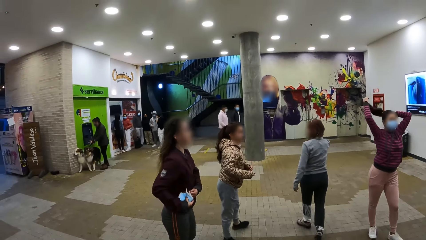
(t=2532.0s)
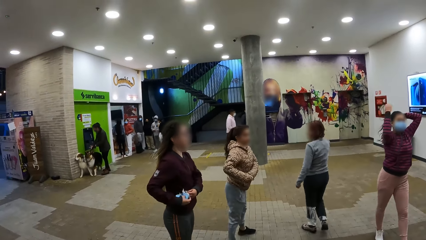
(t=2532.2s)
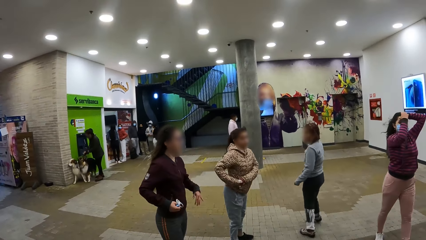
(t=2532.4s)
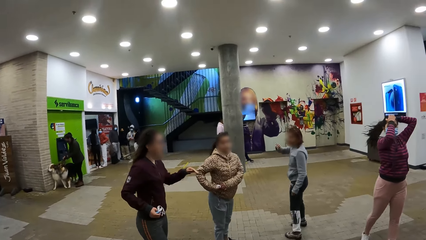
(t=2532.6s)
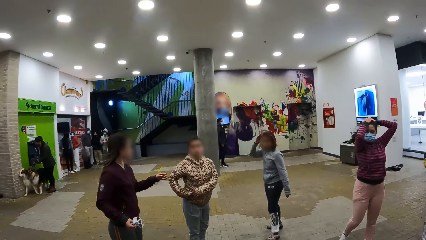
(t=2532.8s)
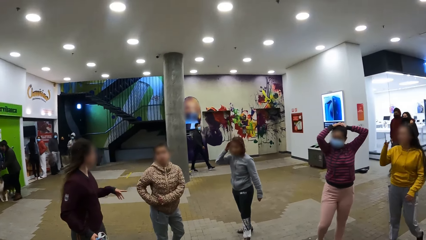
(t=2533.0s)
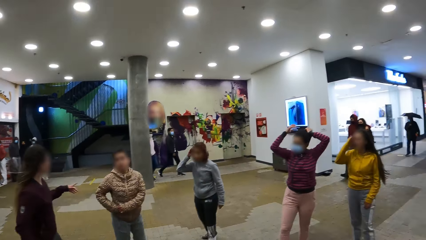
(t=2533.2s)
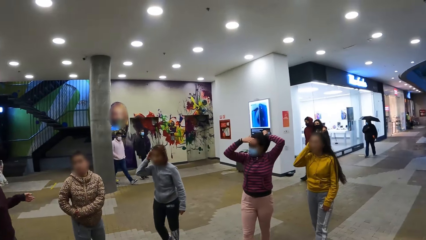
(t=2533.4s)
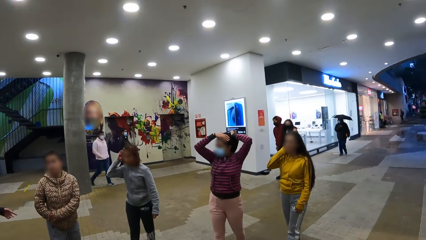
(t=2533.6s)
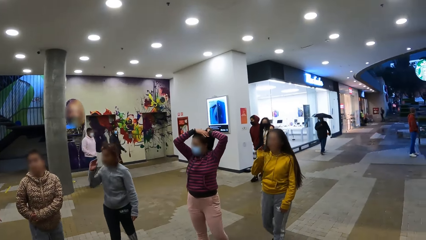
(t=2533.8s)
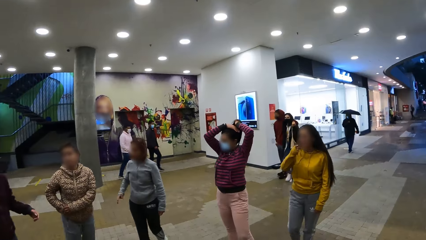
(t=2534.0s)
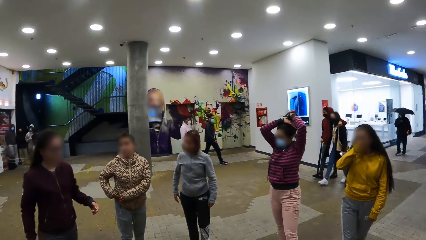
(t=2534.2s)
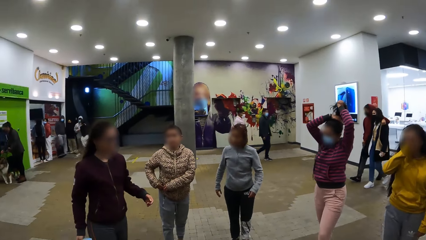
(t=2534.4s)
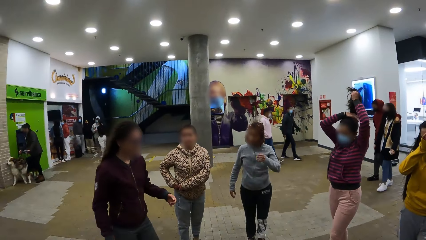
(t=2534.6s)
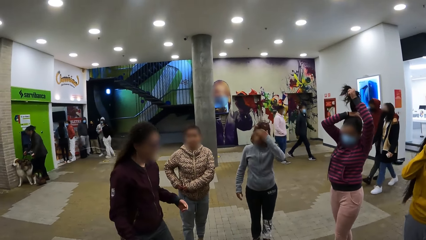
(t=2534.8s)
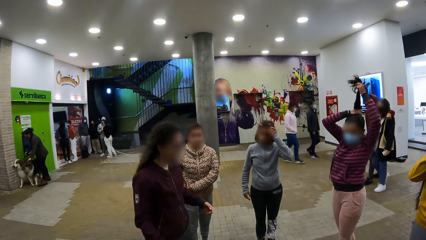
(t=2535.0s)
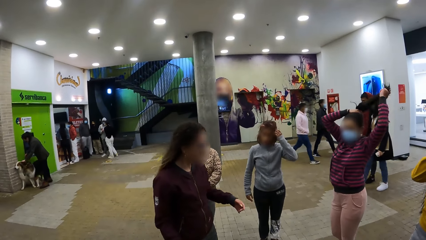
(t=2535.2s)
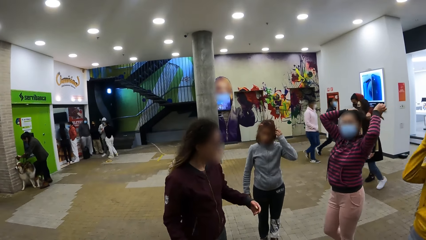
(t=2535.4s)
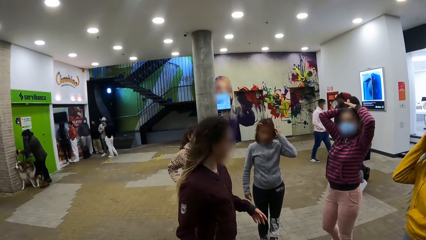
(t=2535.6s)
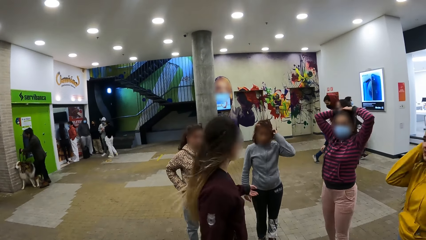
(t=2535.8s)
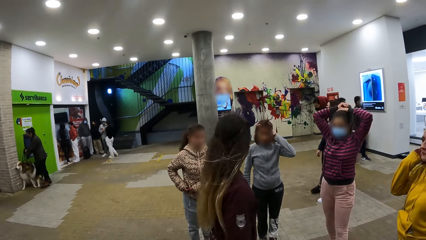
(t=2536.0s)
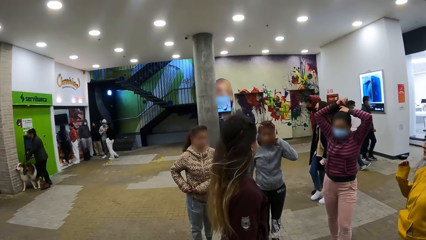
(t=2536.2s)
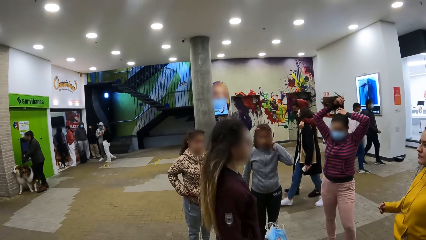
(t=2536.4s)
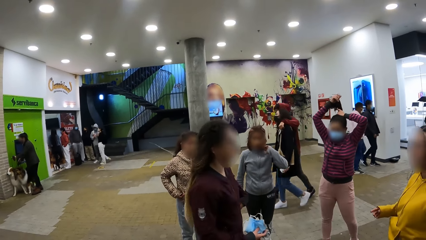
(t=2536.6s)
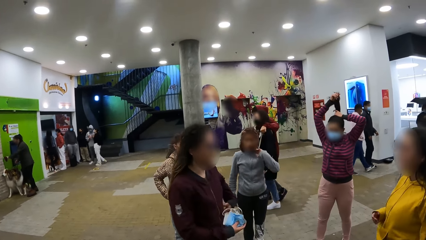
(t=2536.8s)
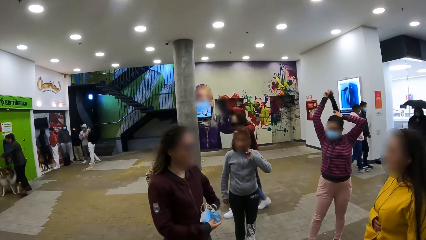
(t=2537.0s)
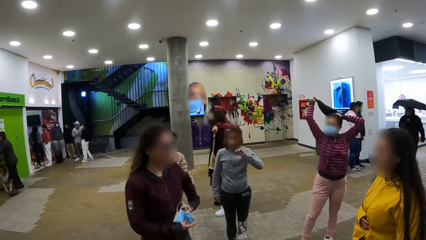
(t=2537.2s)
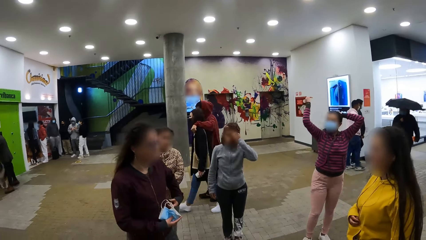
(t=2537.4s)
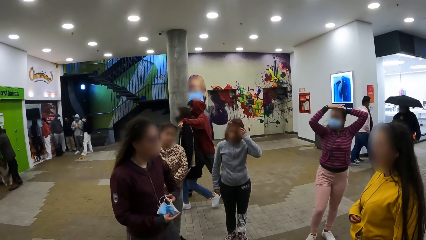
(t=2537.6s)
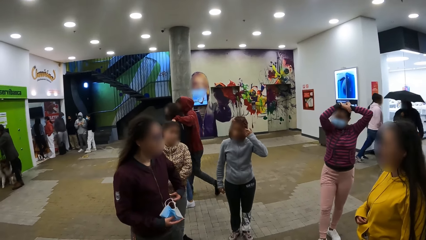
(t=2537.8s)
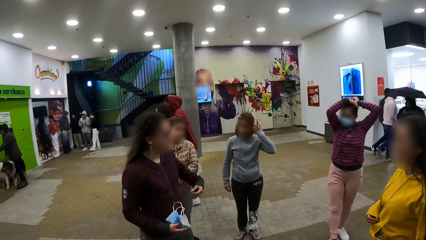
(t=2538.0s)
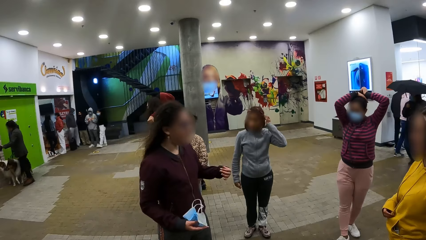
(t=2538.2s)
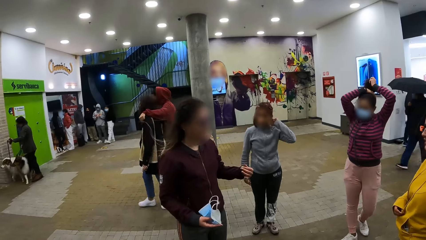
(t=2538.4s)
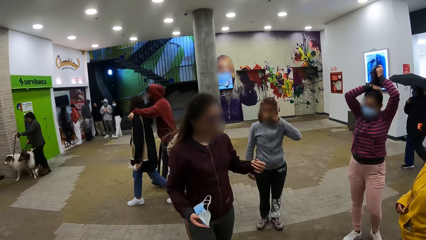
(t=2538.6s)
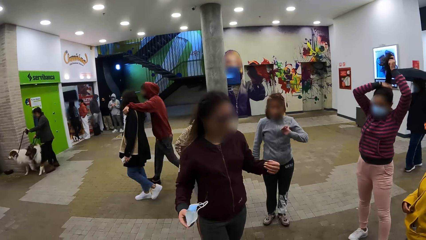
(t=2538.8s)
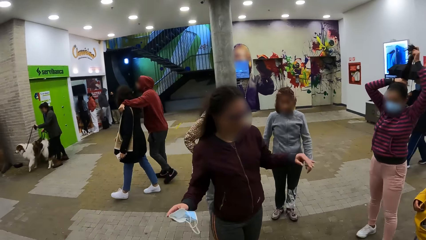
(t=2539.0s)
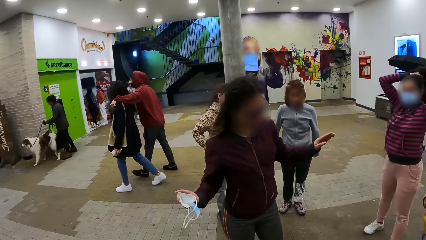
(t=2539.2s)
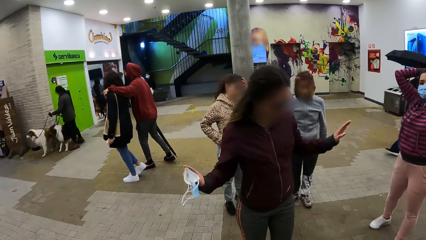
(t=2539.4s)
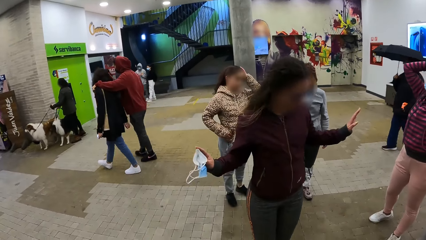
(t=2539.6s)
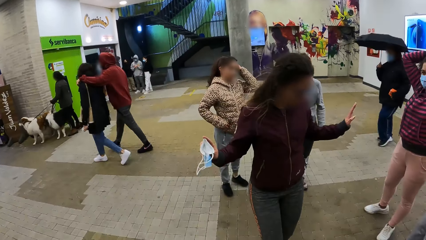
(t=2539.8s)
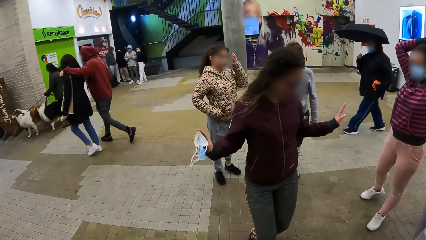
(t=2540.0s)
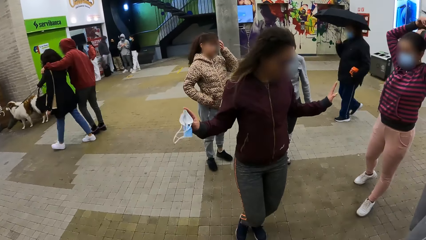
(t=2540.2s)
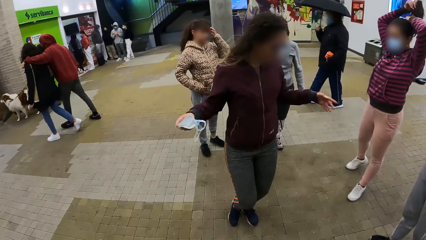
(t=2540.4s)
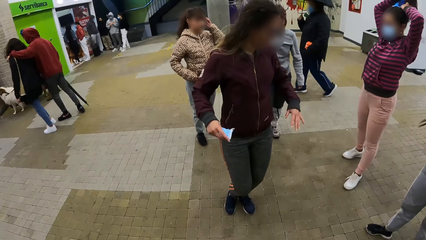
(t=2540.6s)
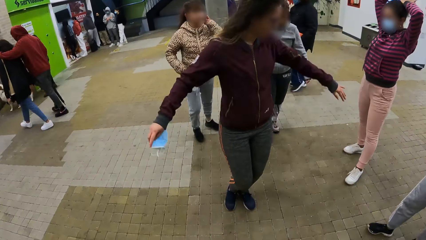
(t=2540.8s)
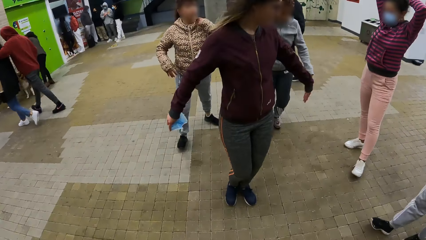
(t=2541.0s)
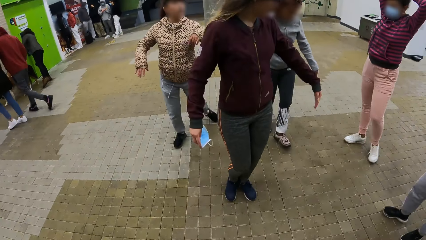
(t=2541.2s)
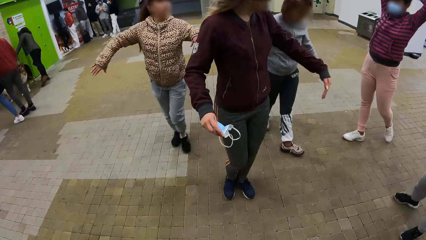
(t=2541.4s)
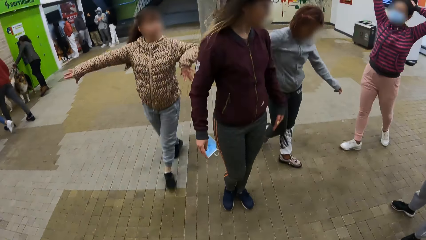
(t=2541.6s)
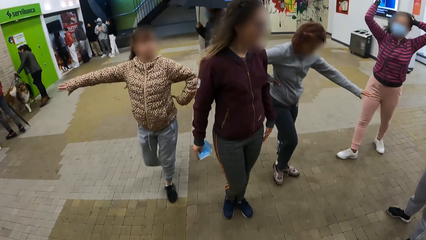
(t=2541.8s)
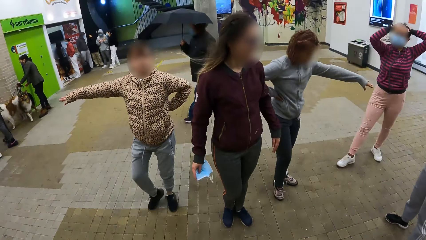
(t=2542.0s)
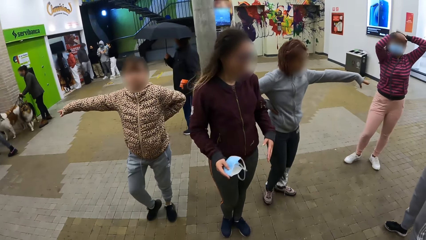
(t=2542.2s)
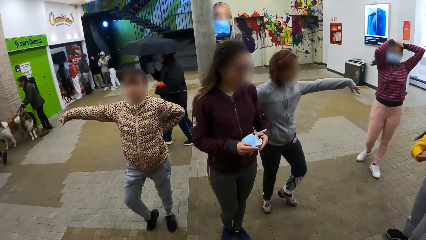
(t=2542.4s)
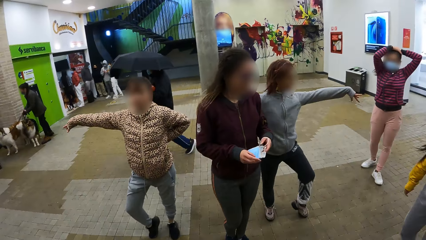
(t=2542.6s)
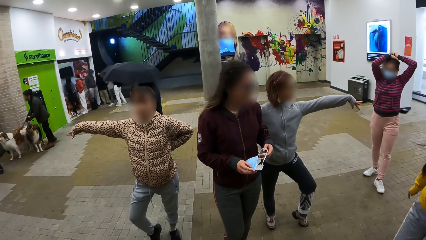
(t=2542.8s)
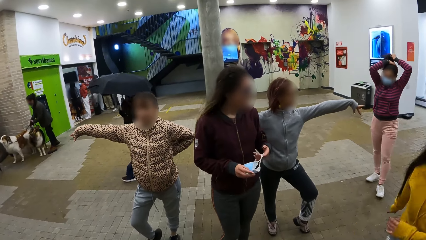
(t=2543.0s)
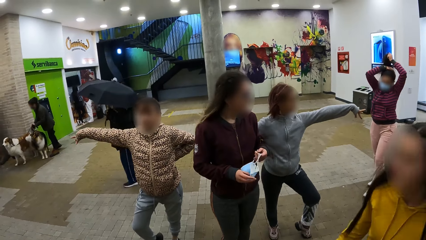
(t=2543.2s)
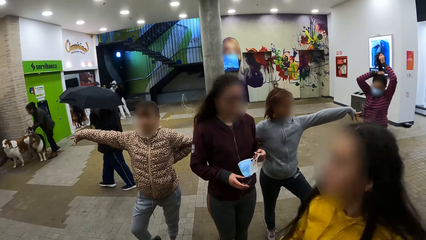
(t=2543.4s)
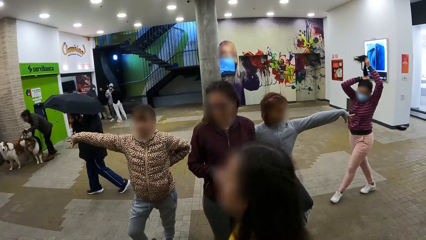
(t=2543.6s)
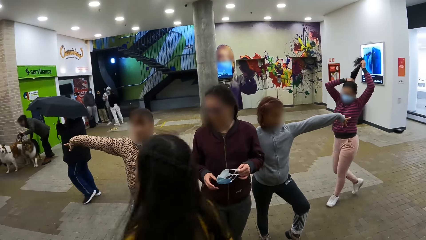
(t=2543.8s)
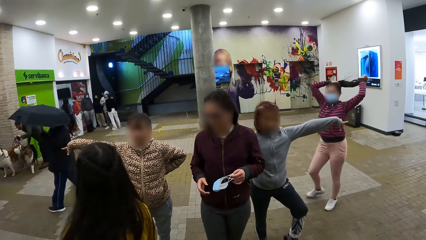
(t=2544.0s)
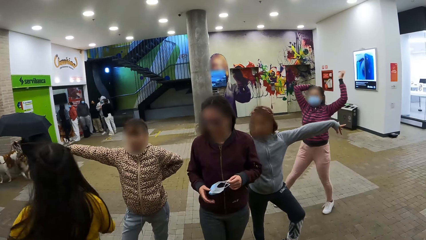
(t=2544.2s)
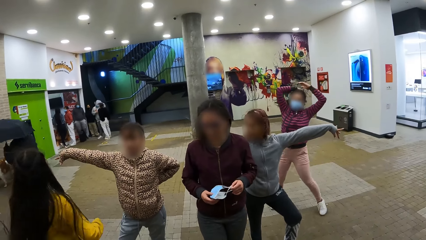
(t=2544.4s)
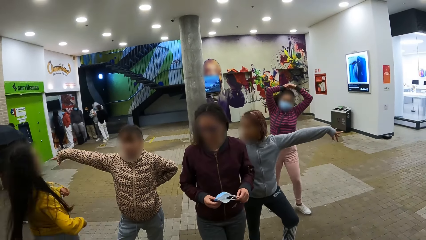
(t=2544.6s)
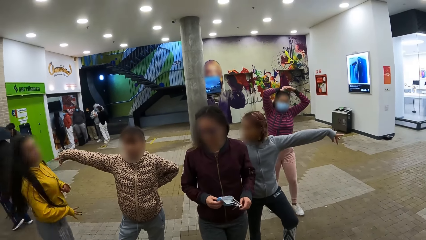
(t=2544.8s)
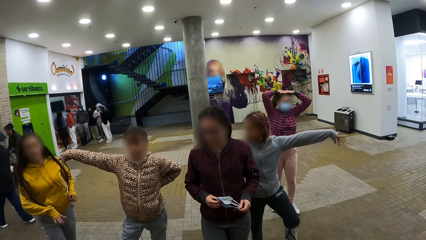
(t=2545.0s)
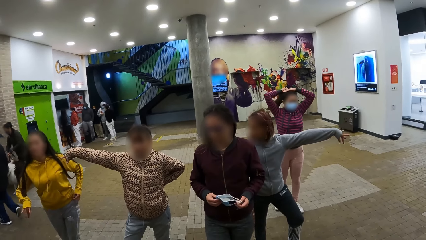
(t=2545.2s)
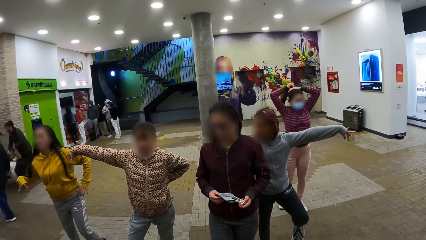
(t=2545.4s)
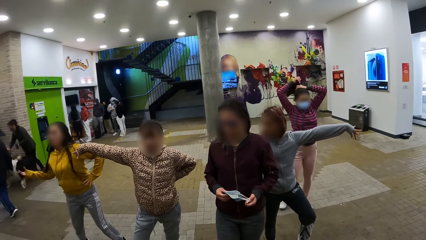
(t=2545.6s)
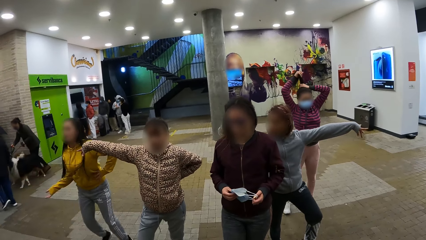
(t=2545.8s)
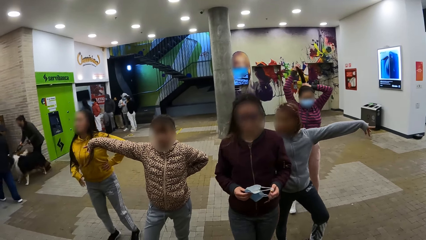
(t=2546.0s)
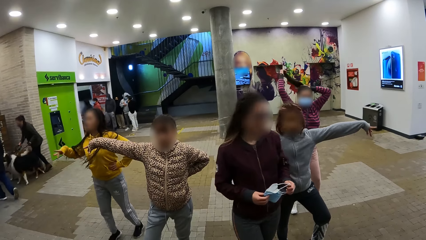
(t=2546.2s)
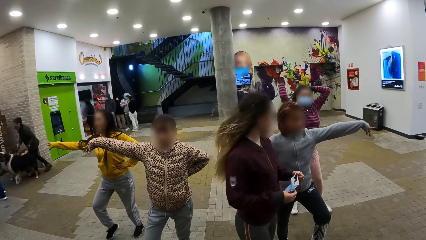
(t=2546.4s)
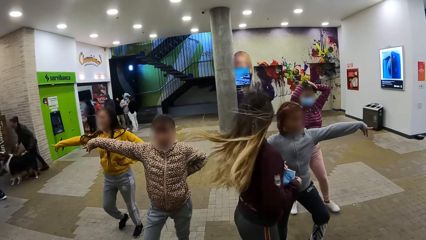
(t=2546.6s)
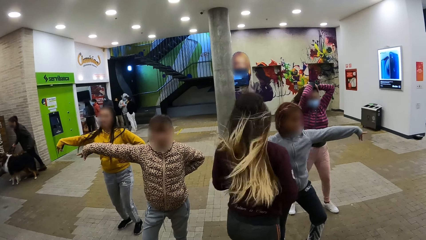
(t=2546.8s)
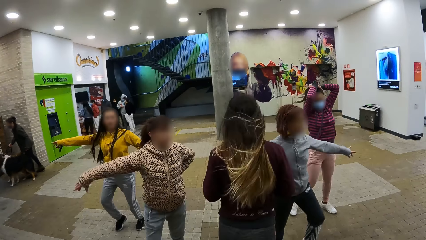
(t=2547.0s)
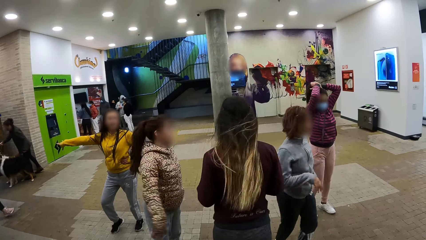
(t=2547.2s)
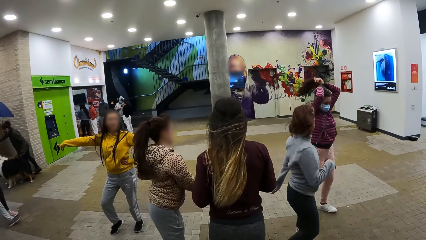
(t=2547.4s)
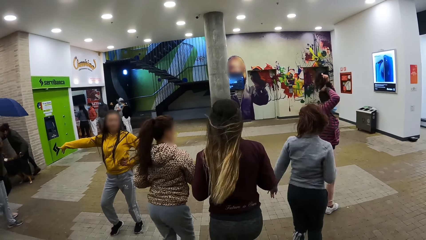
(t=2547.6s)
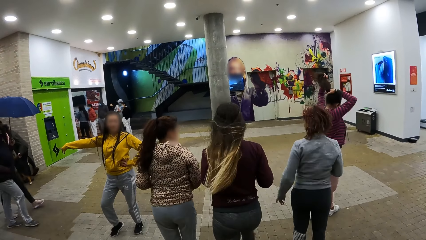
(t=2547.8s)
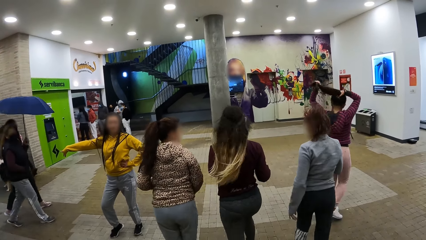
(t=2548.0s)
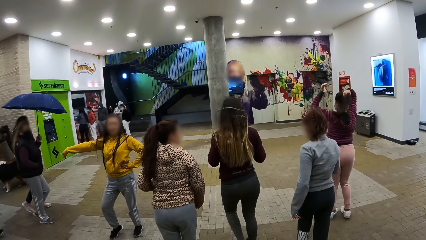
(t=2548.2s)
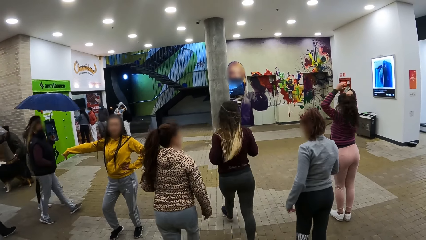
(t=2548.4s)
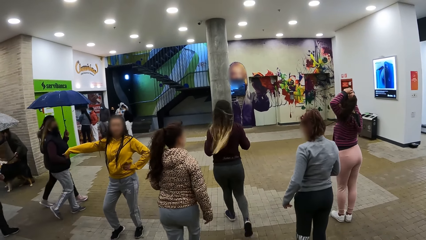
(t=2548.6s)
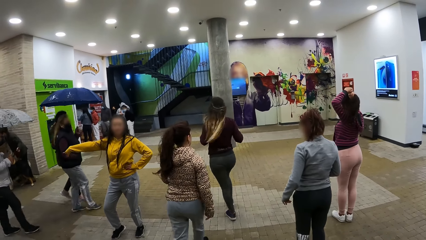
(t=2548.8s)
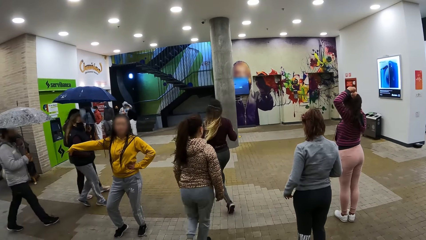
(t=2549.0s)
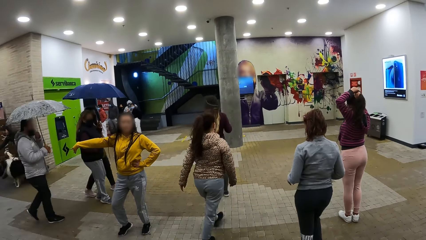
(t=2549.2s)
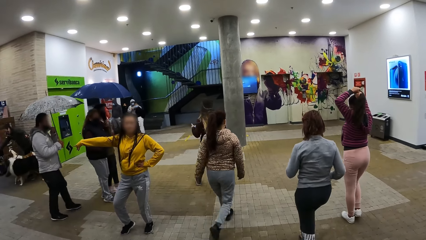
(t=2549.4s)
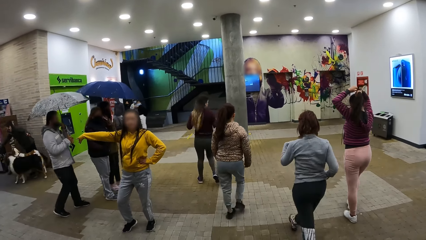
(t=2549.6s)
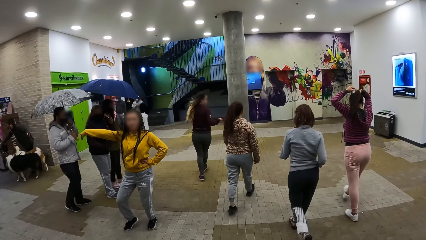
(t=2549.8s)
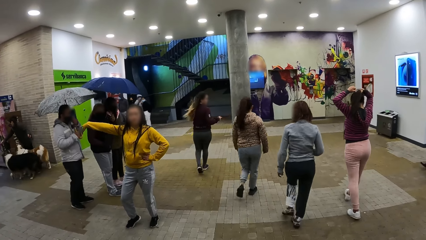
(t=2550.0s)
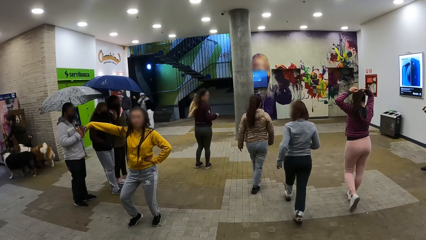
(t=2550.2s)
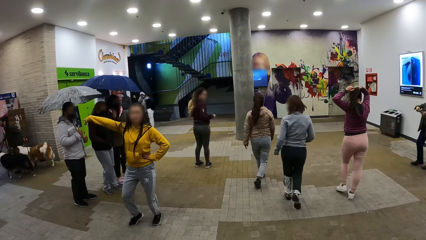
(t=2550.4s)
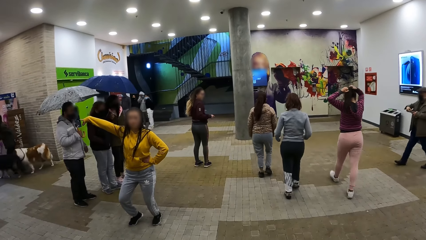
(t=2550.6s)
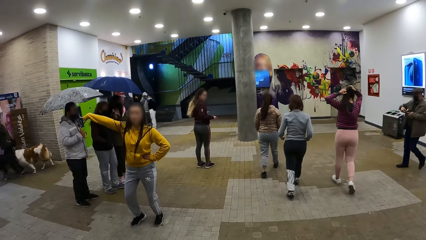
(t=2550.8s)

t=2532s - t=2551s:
A girl fixes her hair, rubs her face with her hand and moves towards the camera wearer. The girl interacts with another dancer, walks towards the edge of the group and dances with the group.
